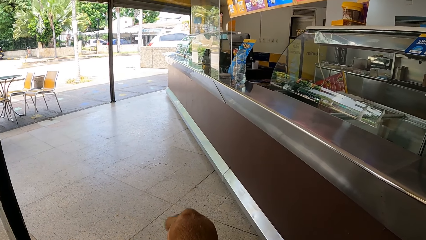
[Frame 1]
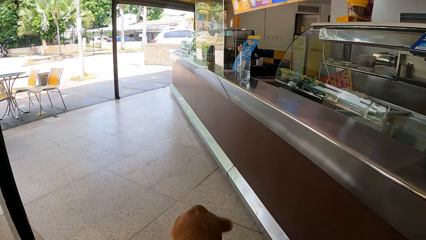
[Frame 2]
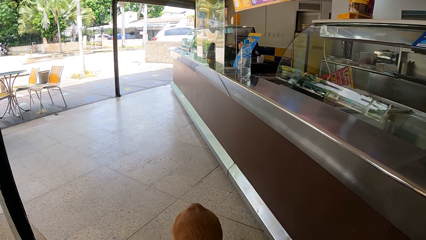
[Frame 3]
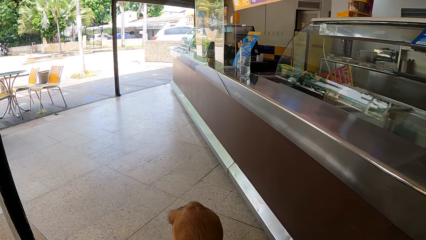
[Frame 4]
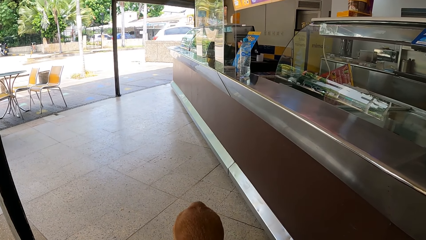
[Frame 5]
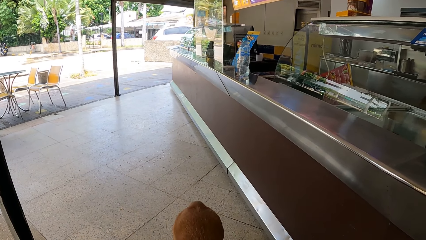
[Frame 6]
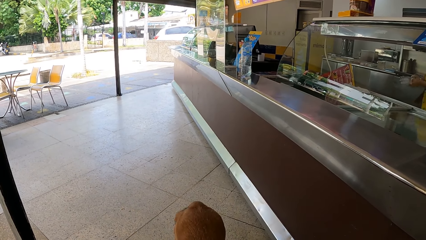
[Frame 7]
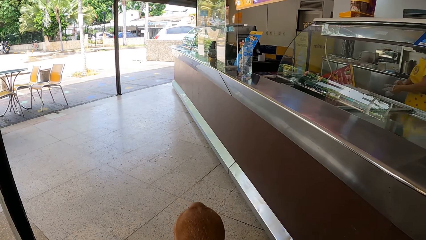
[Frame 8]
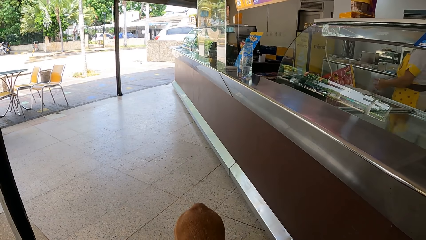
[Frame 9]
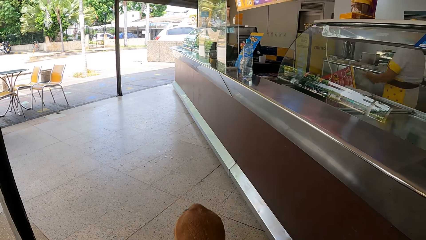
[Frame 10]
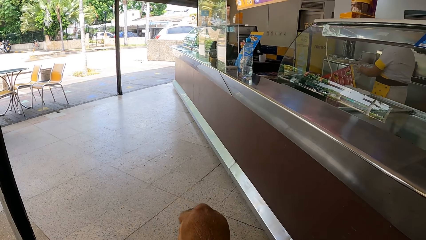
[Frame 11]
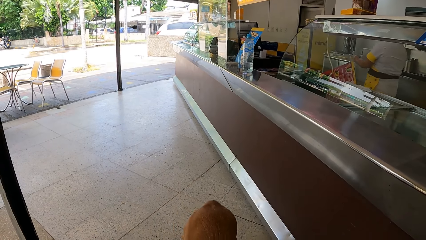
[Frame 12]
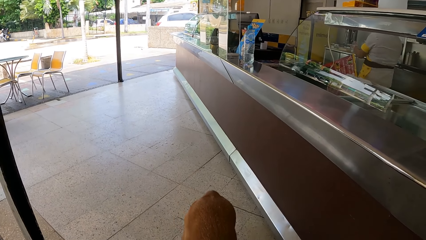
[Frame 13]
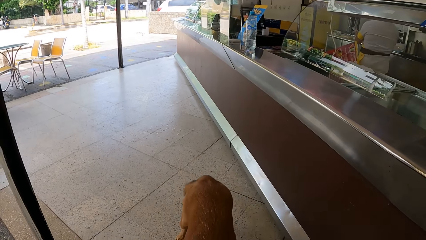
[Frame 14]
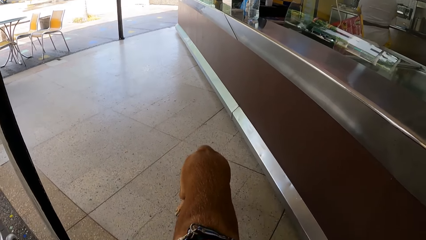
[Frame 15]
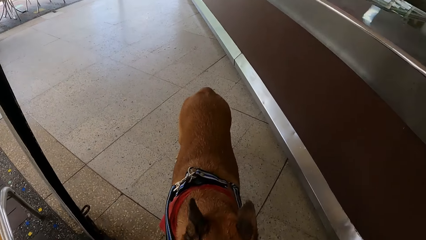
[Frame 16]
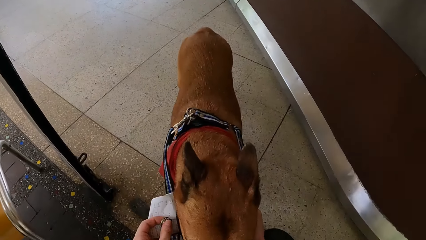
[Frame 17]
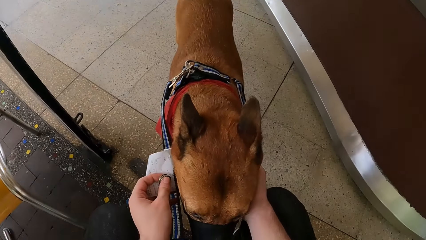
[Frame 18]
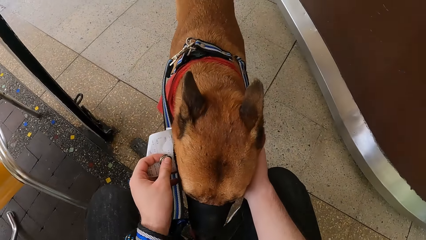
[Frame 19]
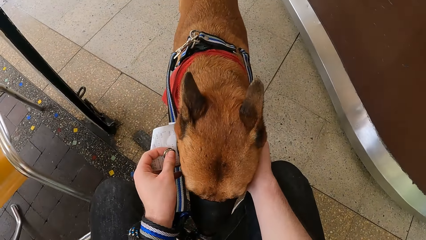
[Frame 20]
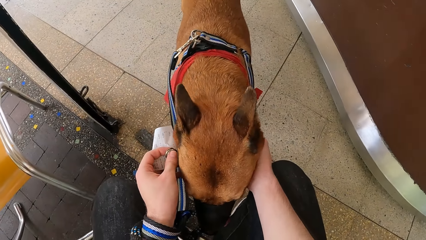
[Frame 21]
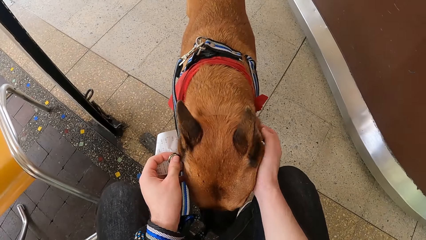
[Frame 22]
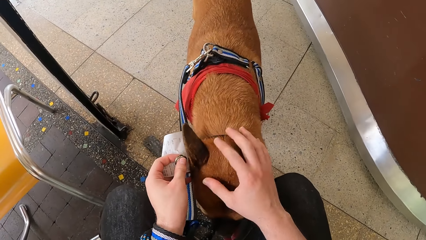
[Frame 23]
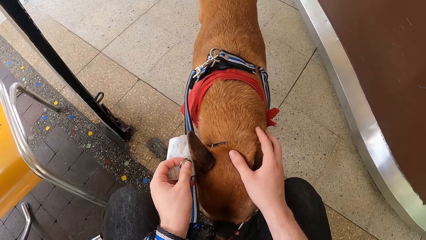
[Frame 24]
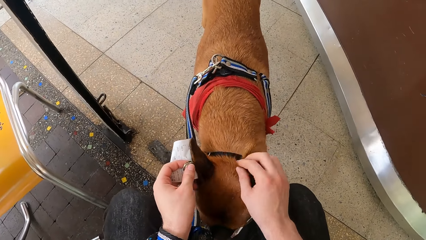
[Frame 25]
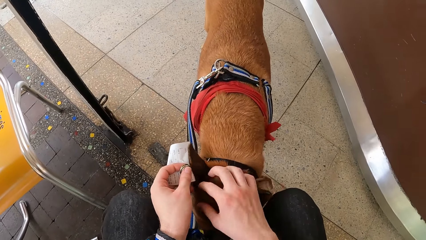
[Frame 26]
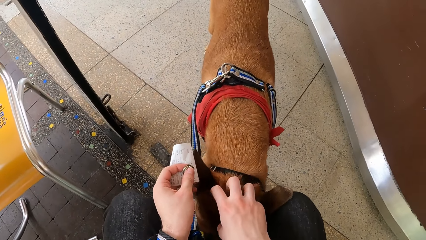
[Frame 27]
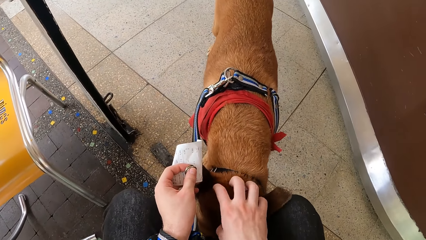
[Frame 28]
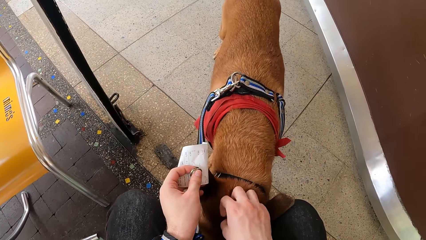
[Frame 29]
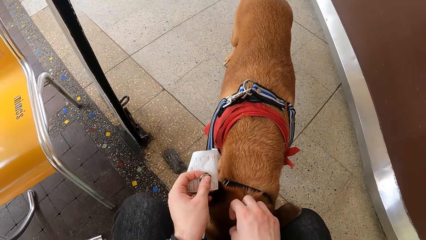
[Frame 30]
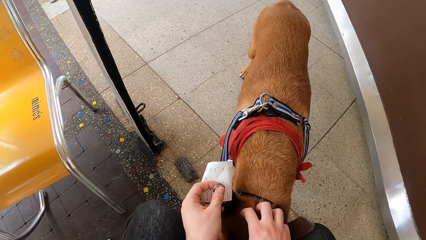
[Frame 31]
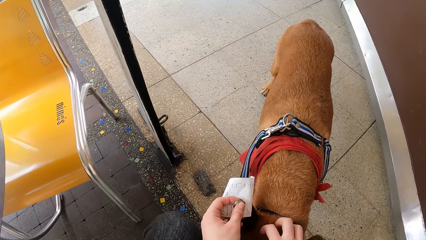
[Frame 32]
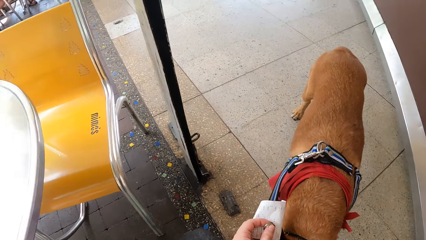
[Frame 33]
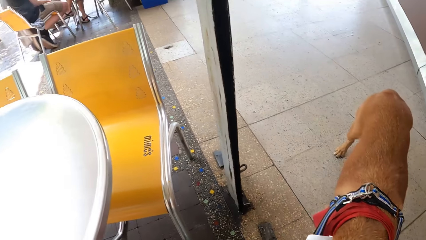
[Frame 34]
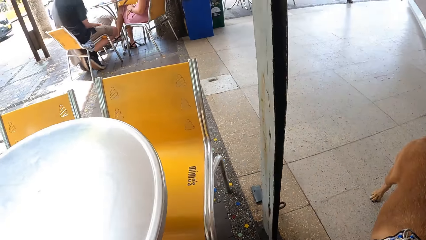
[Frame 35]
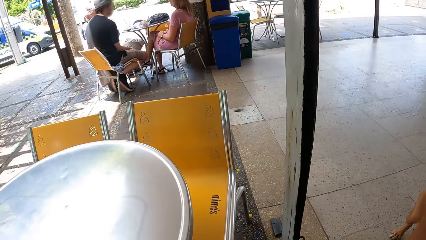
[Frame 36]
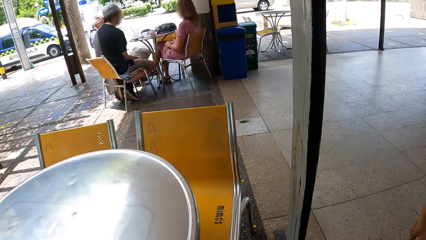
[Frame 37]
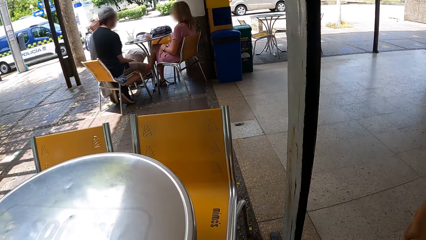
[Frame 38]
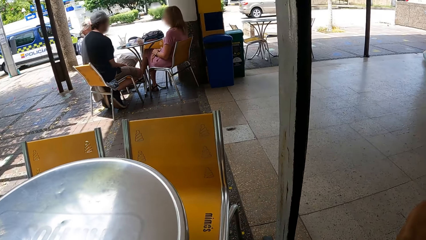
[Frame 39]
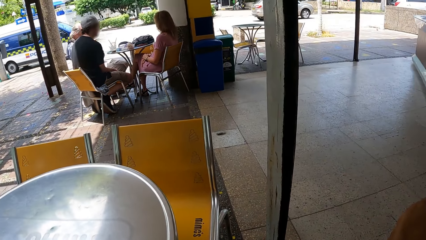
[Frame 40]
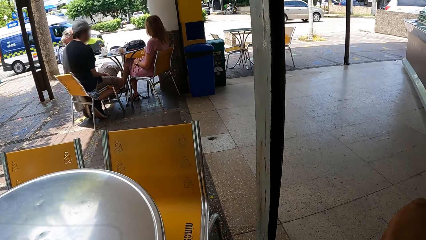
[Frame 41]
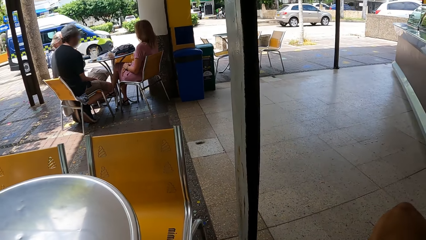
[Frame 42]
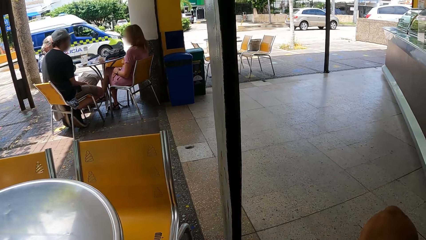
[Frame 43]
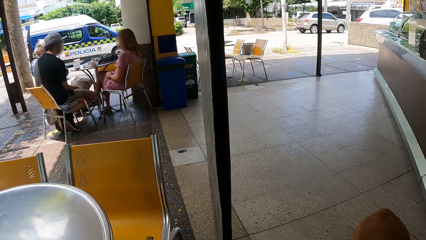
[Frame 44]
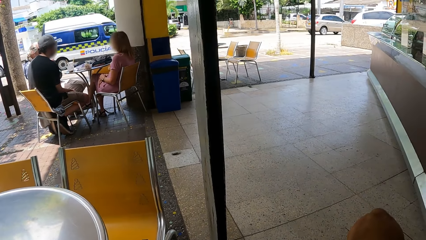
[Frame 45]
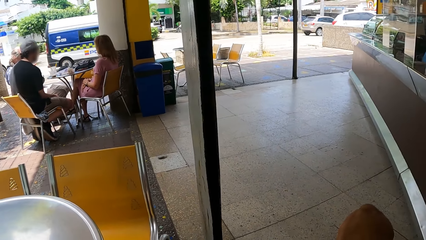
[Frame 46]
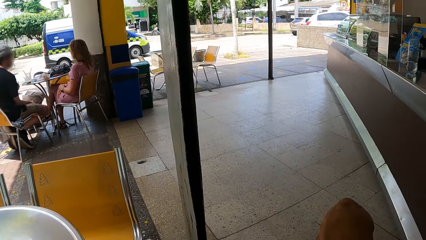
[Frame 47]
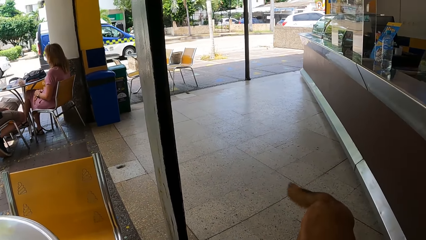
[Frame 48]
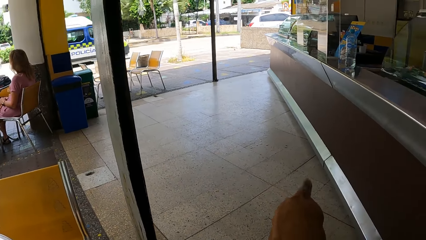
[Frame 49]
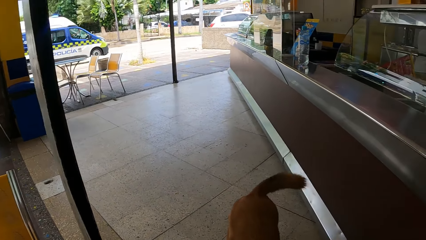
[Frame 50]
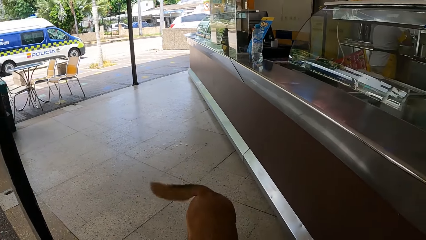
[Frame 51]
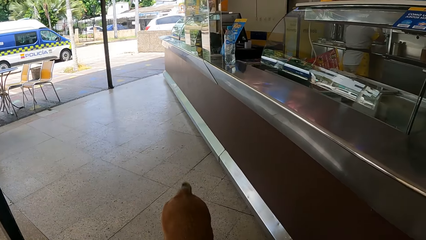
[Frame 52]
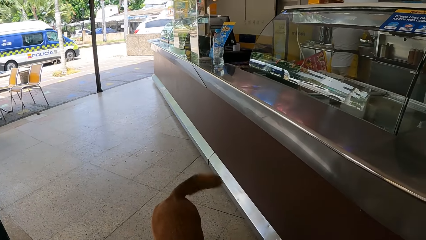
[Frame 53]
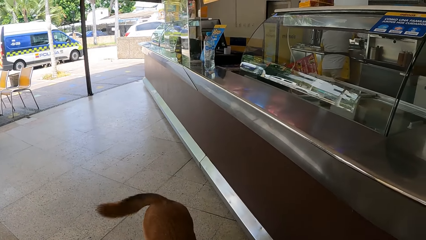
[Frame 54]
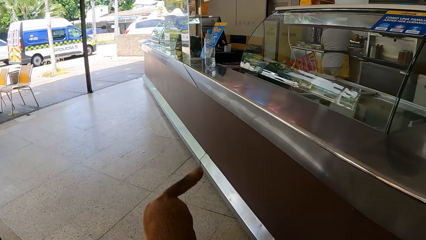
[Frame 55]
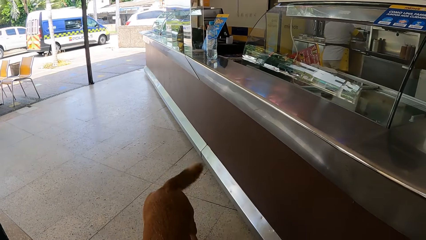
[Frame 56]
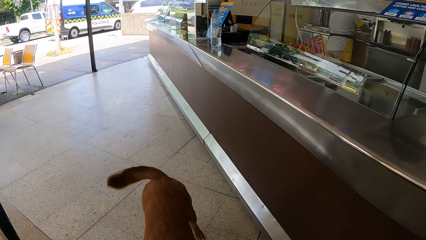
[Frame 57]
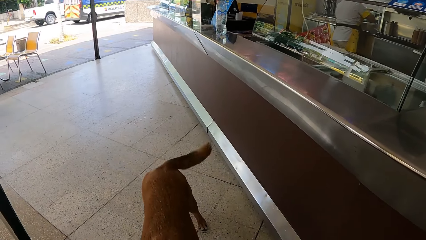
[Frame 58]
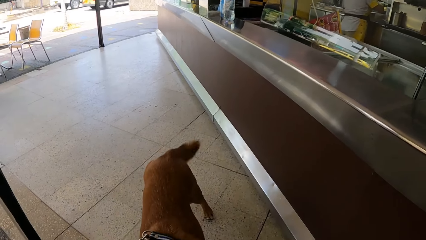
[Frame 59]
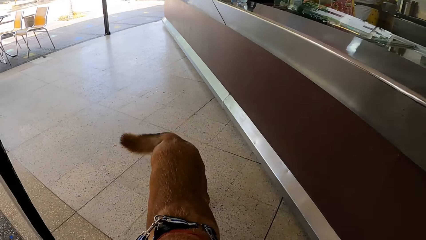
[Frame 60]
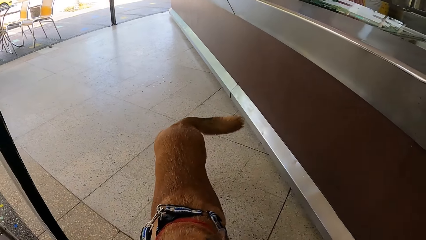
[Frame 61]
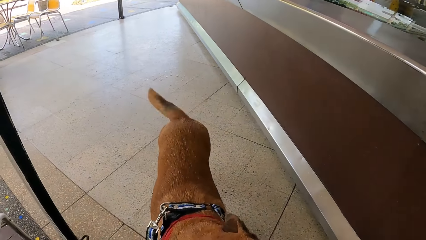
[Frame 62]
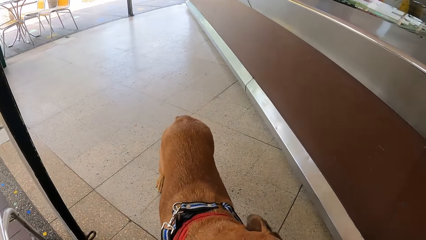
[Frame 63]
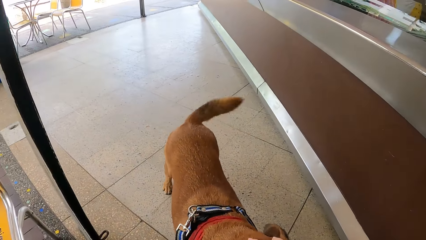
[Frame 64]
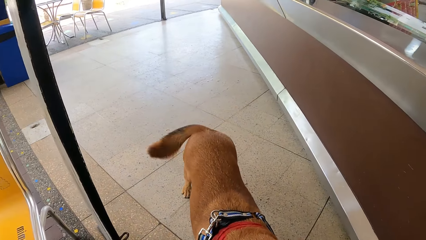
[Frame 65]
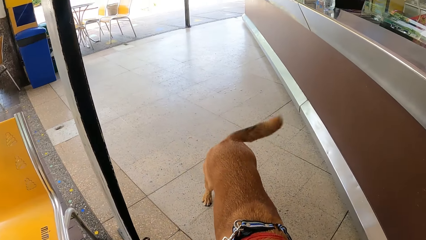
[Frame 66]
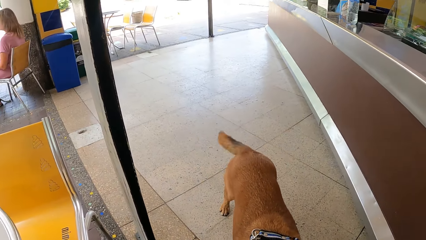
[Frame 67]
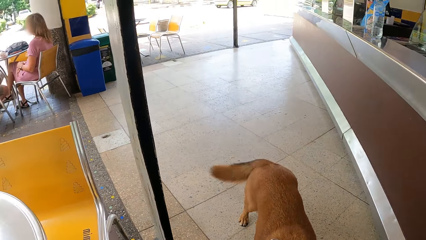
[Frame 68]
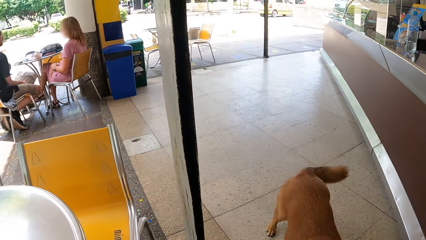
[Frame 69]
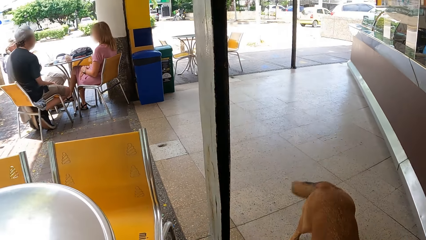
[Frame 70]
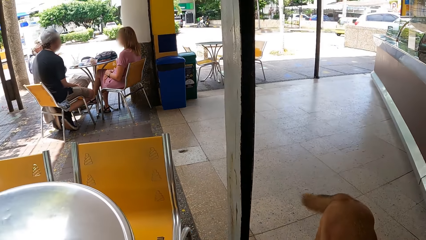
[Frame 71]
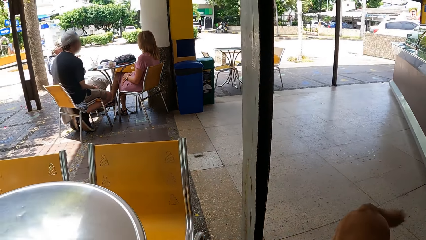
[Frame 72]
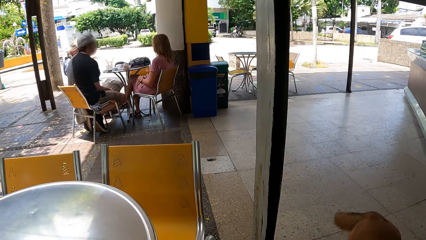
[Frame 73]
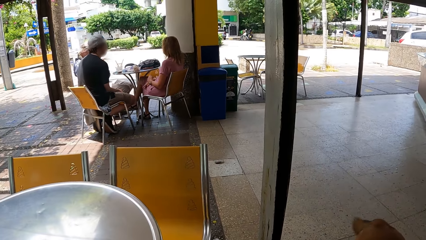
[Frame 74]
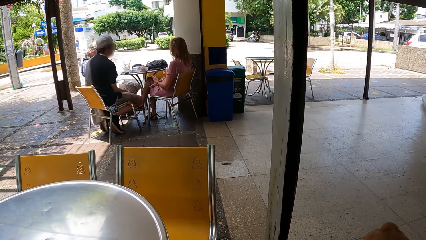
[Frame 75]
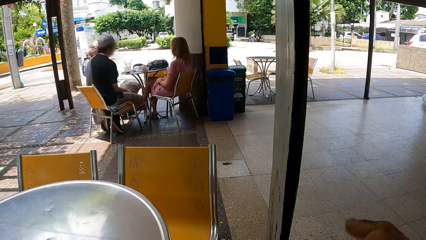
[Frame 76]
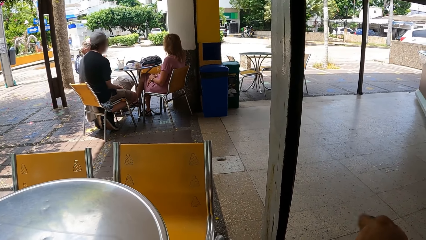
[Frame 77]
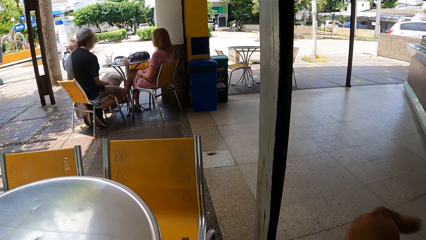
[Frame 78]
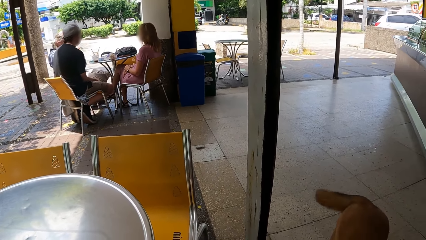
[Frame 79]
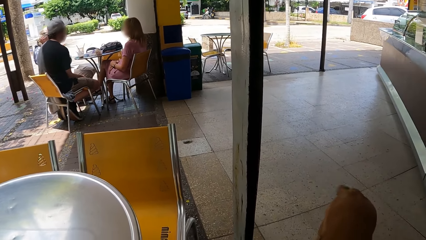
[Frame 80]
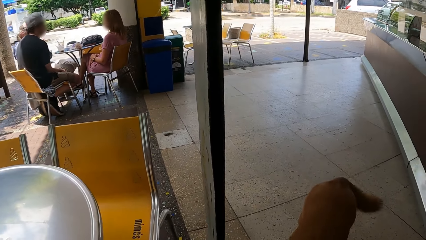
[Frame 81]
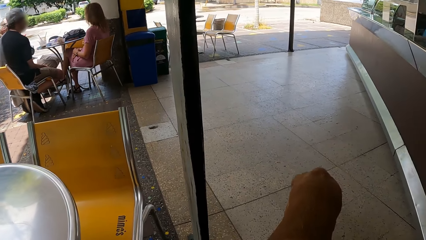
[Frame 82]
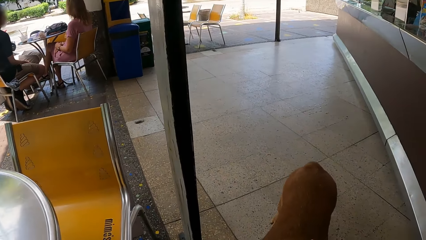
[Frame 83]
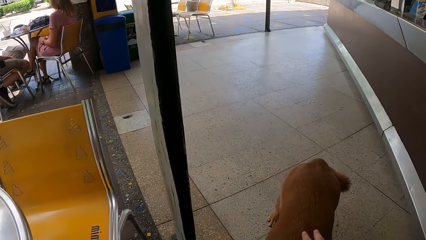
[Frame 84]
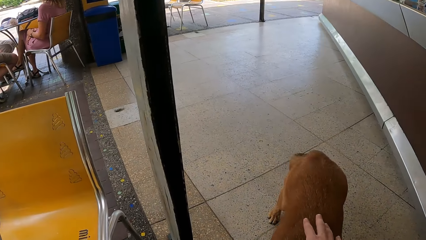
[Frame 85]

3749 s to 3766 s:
A waitress walks in a restaurant. The camera wearer looks at a dog. They hold the dog's head, pet the dog's head and scrub the dog's head. They look around. They look at a police car on a road.
